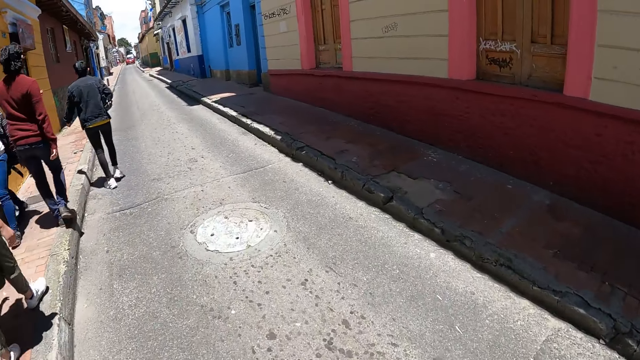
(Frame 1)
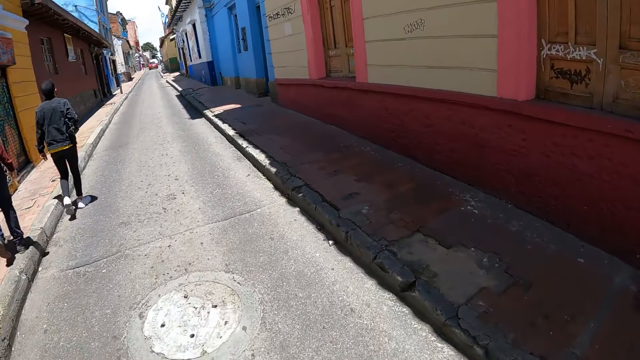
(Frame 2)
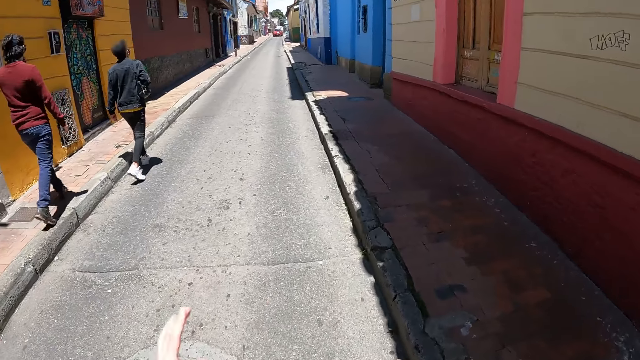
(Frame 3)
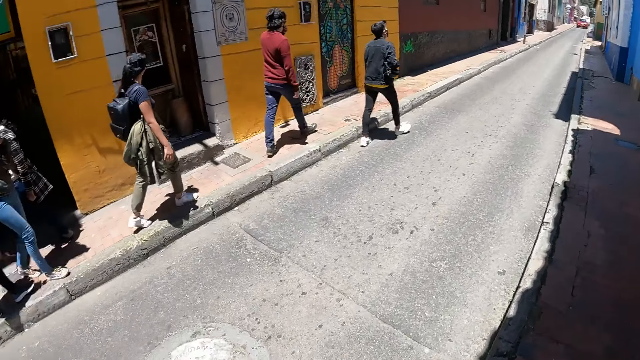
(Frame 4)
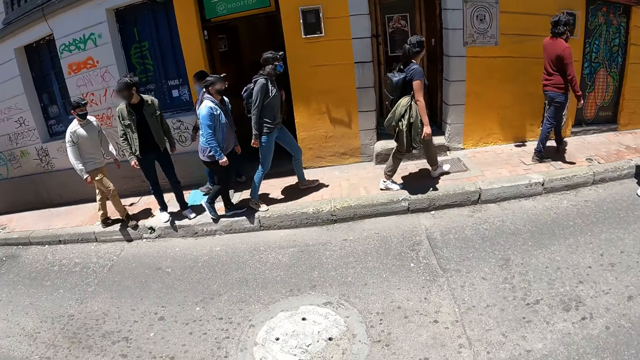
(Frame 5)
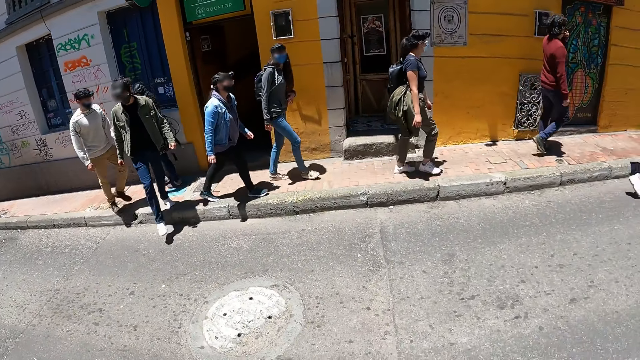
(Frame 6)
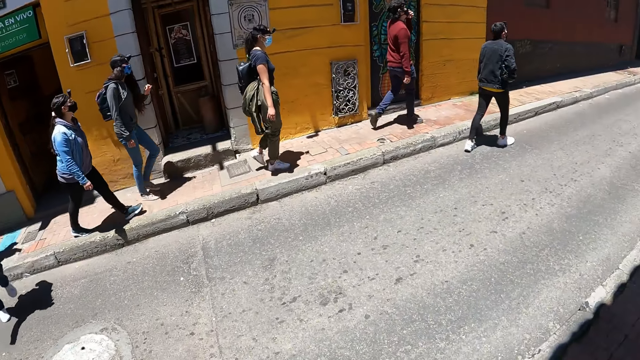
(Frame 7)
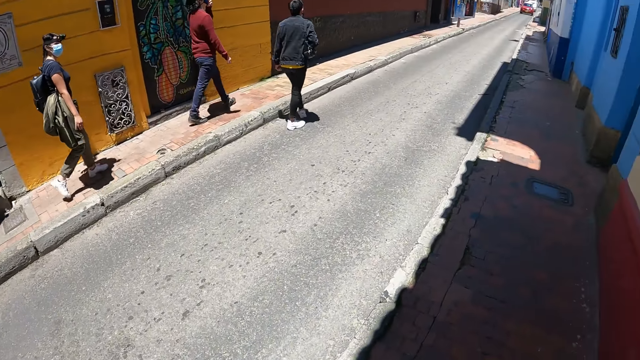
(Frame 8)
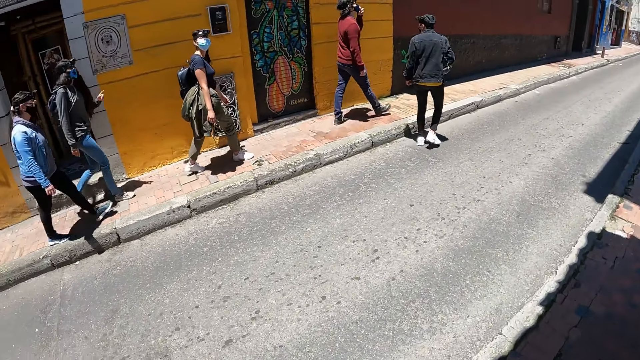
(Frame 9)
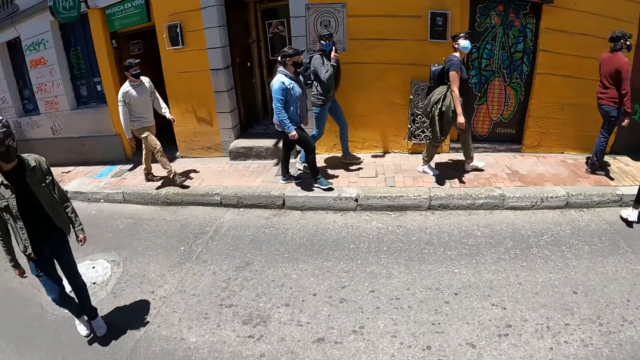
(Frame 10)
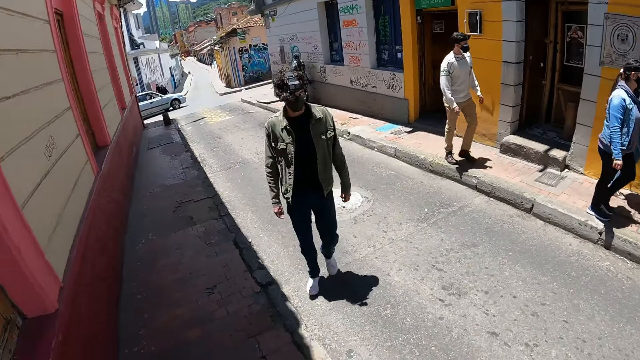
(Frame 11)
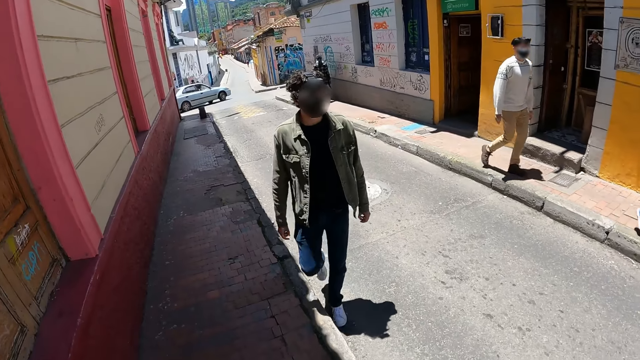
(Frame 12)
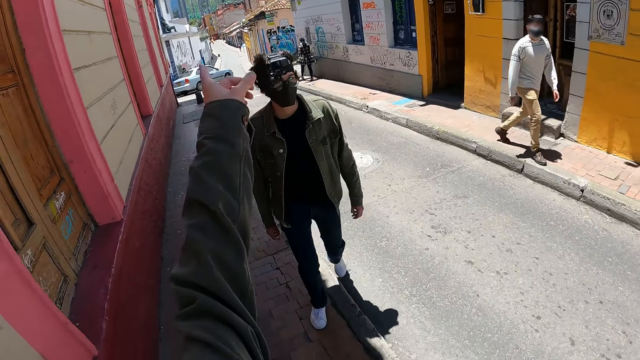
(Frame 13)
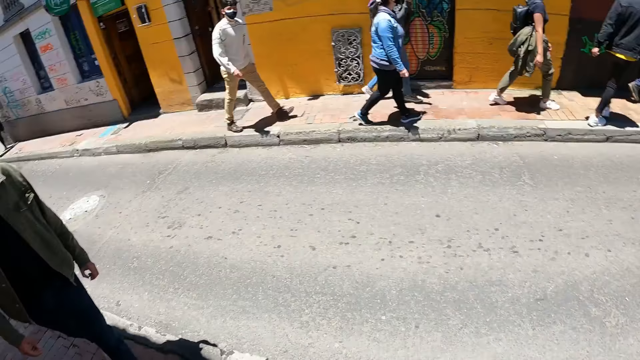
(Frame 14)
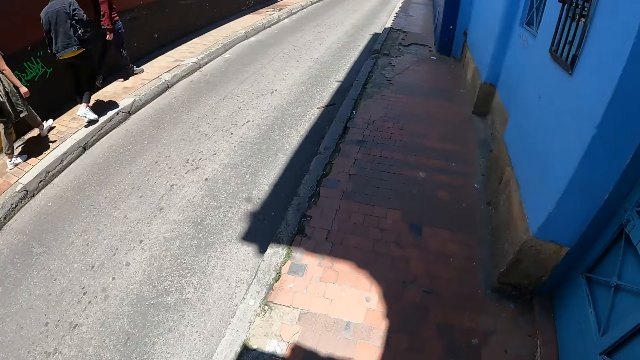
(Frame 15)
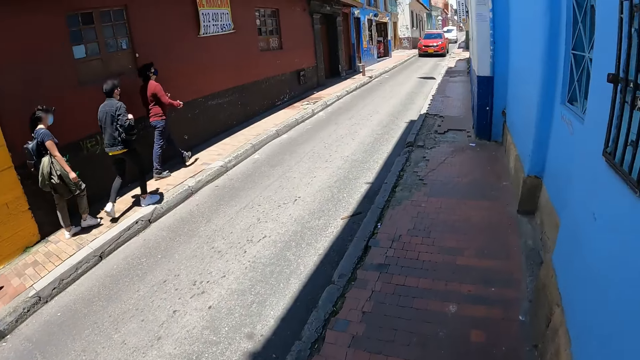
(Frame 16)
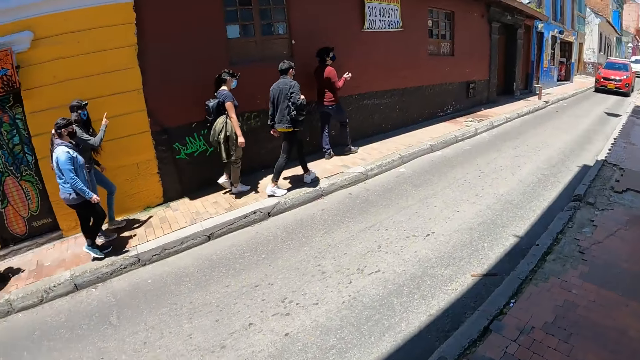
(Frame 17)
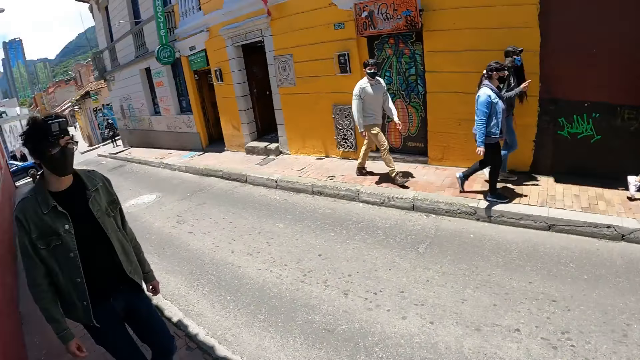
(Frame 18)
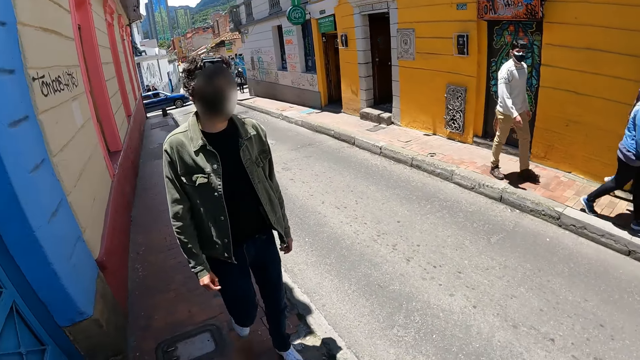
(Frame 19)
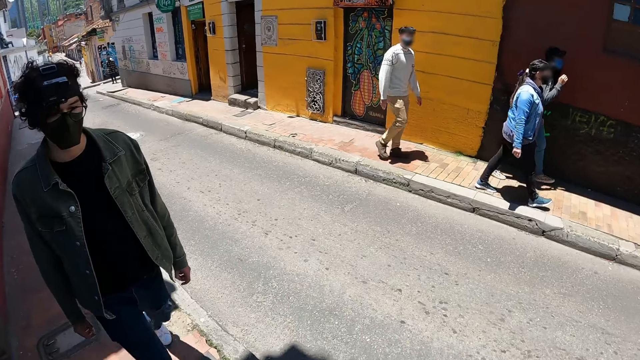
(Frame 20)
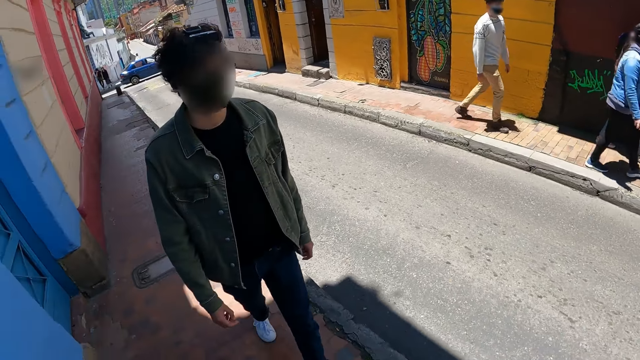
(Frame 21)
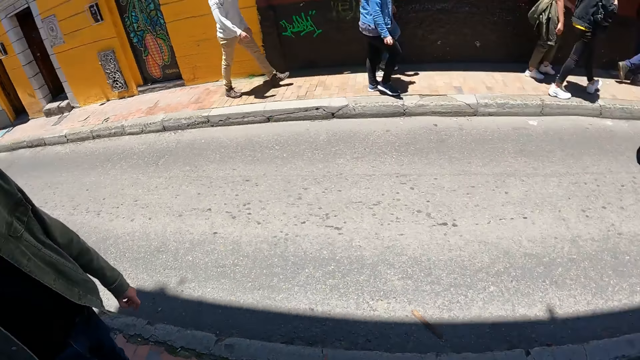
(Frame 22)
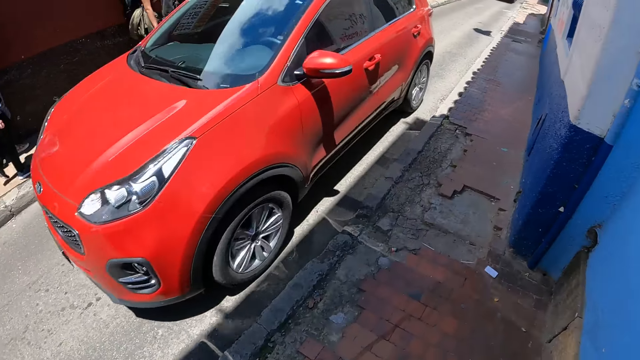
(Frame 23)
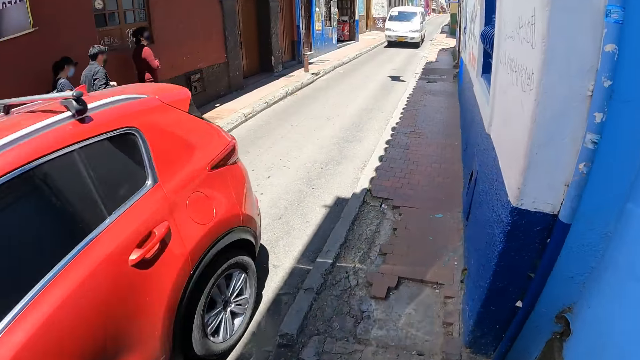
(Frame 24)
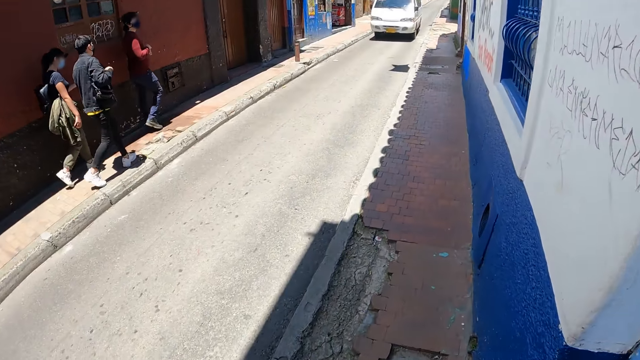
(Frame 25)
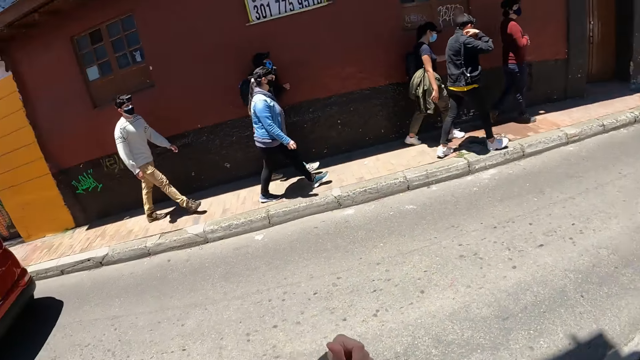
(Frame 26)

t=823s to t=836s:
The camera wearer walks on the pavement. They look around the road. They point behind. They look around.

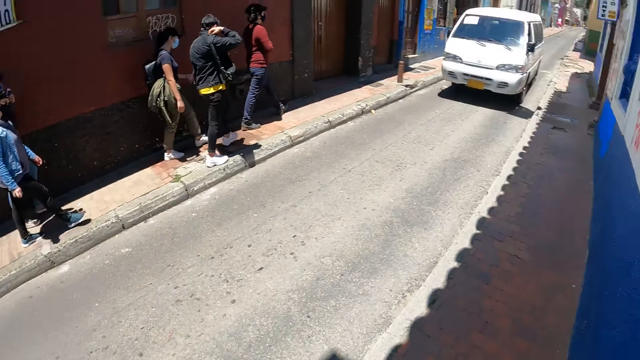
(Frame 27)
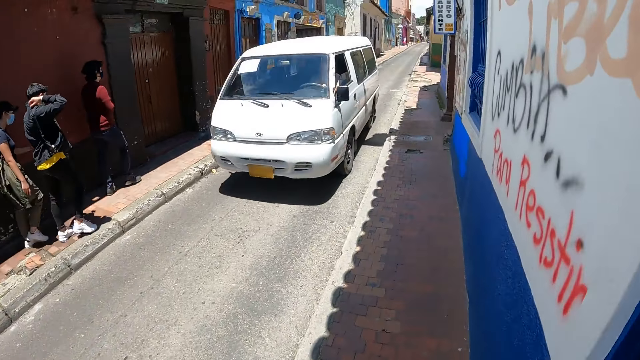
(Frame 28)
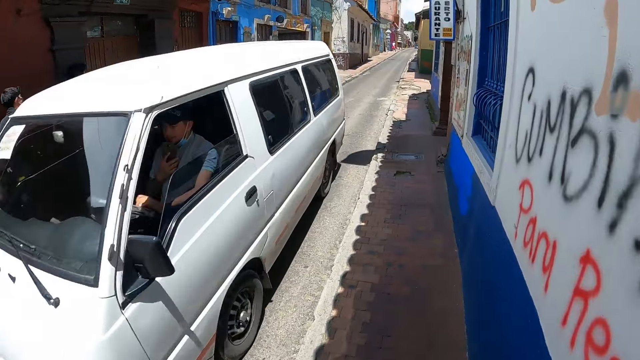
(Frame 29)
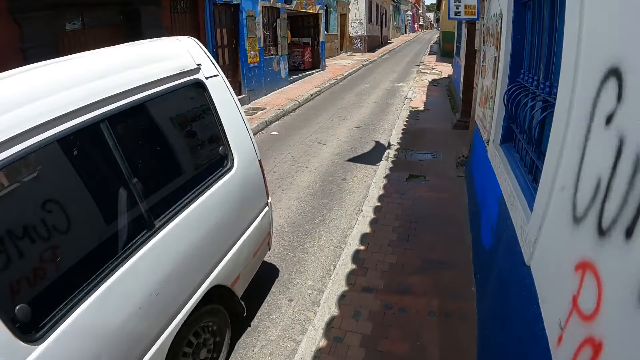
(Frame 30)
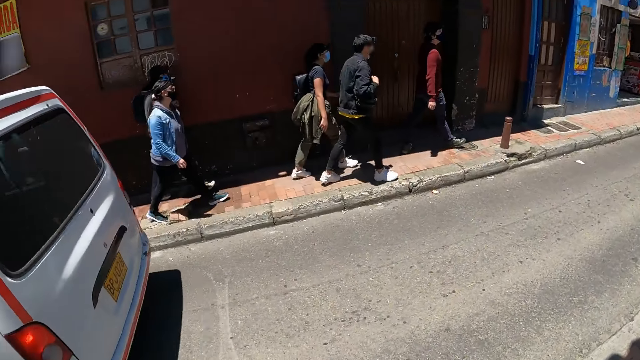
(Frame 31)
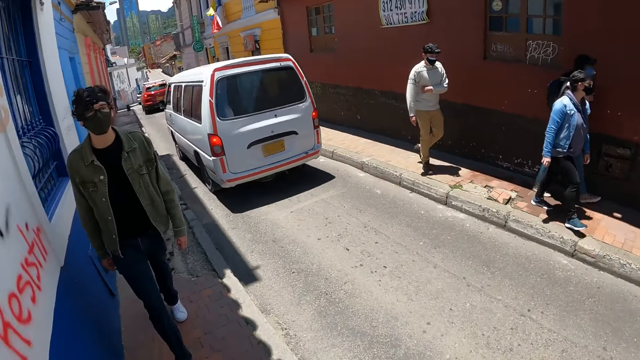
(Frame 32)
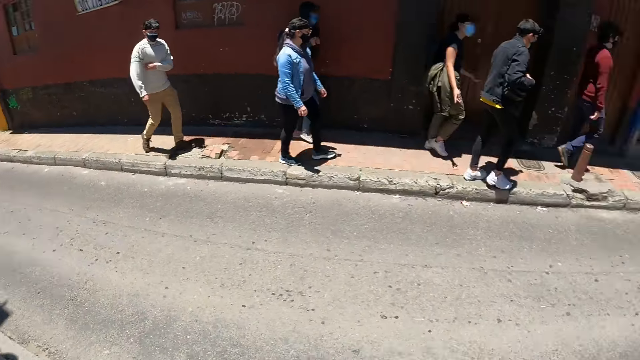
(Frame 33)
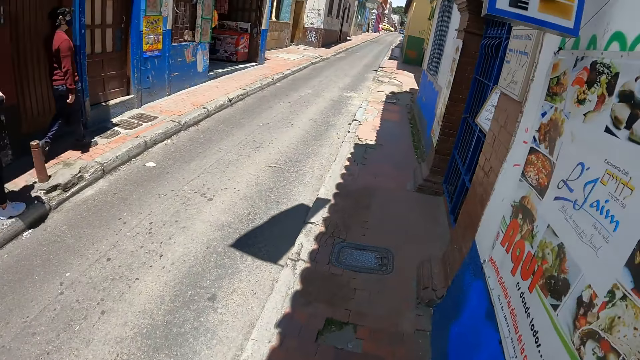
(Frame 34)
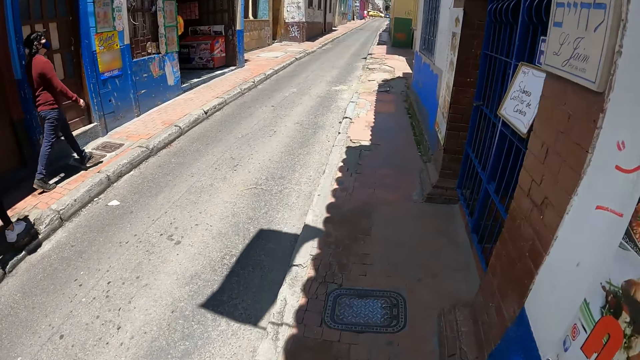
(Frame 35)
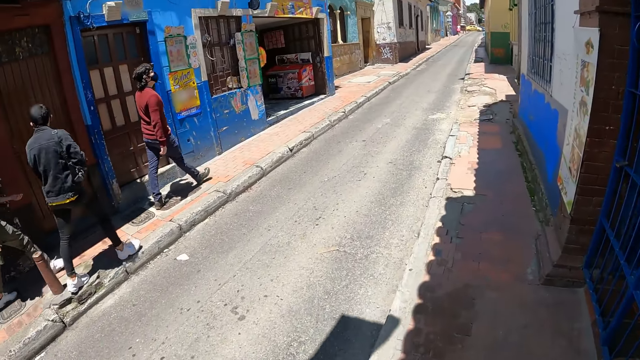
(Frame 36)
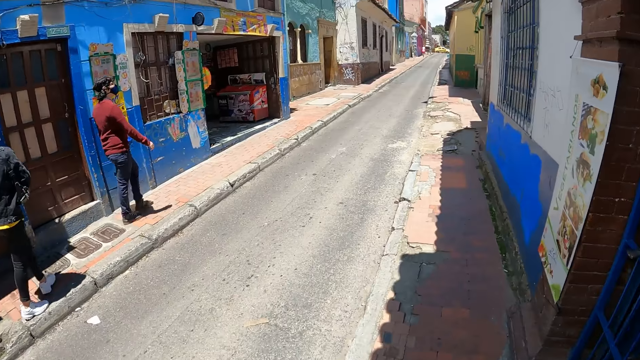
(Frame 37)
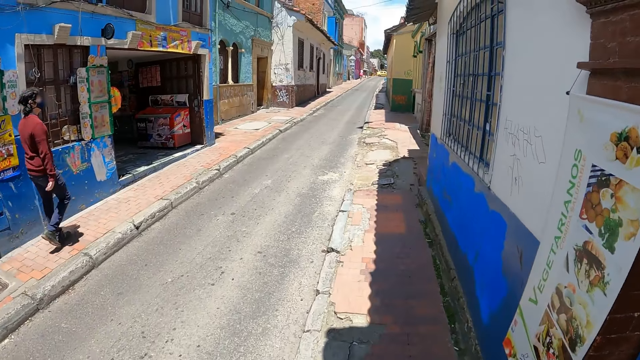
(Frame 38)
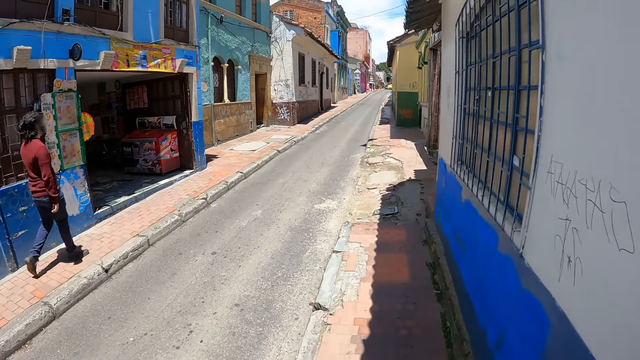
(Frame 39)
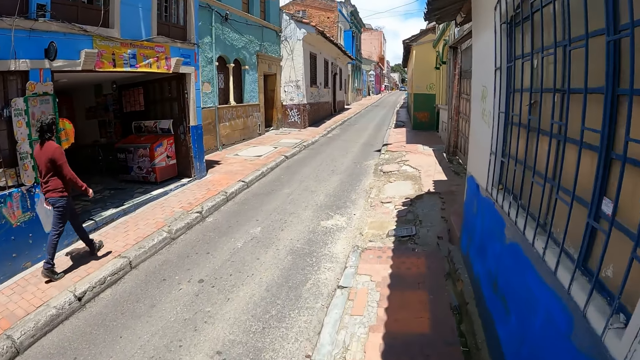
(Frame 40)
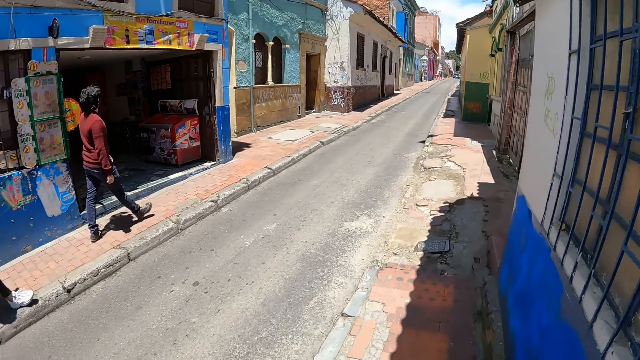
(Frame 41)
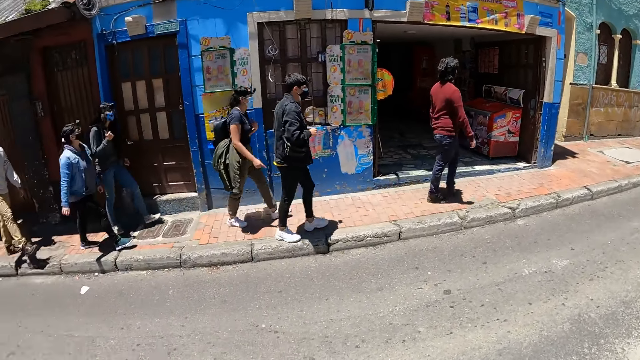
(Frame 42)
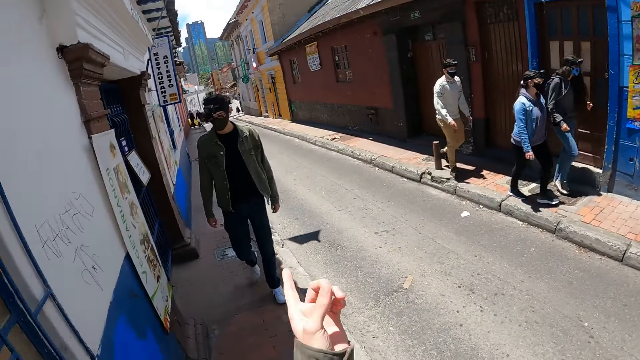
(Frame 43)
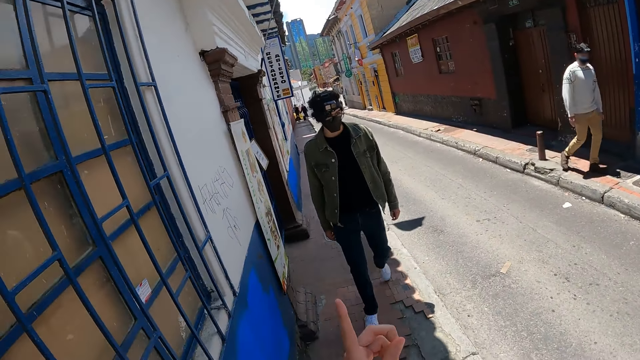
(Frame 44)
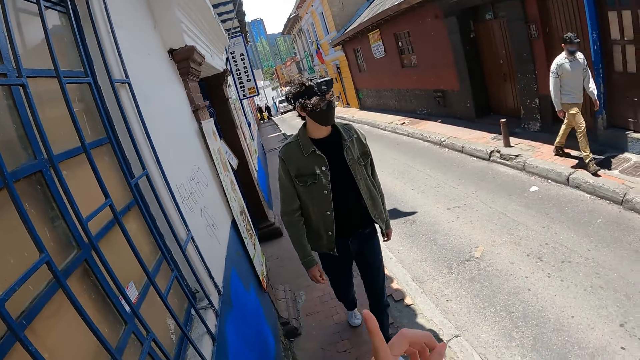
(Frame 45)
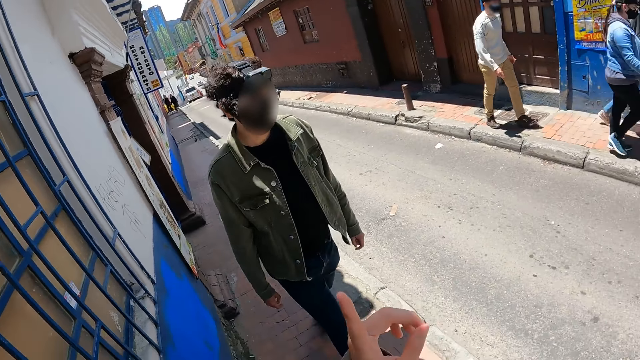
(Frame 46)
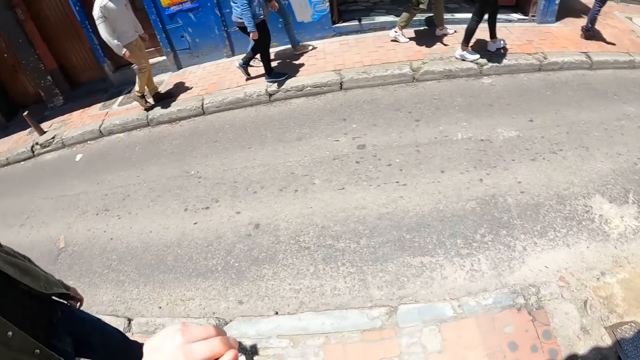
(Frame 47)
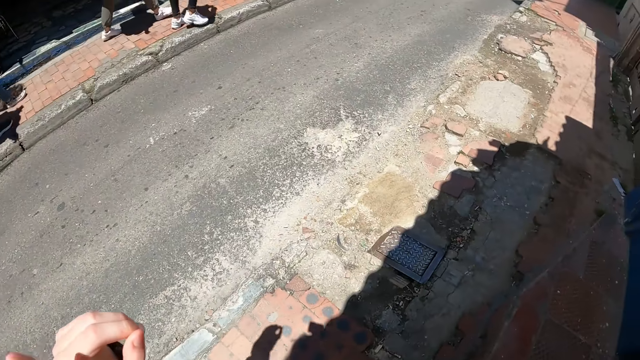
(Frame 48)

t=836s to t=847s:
The camera wearer walks along the road. They look around. They converse with a man.
